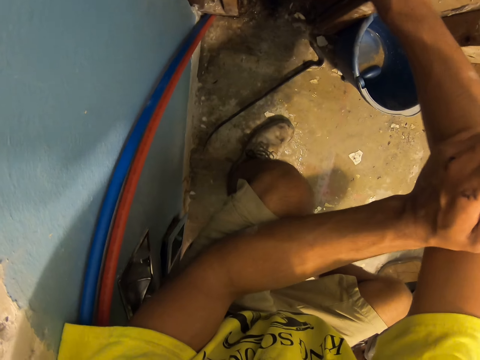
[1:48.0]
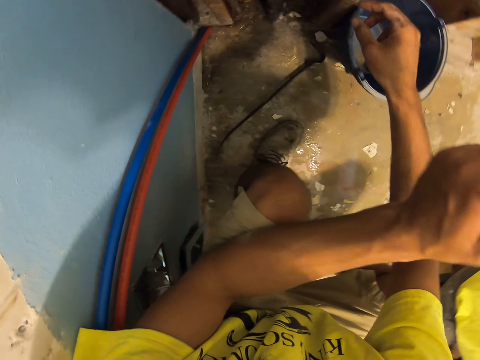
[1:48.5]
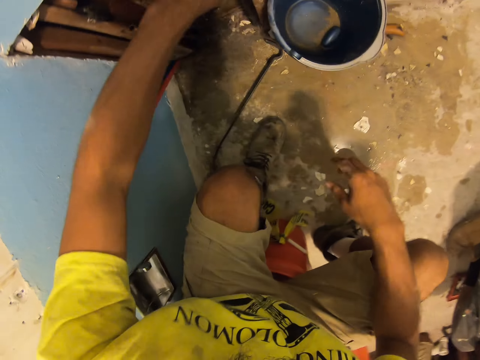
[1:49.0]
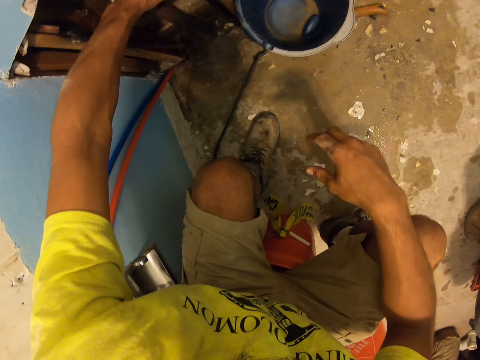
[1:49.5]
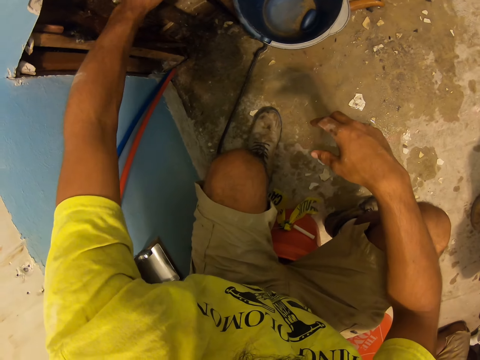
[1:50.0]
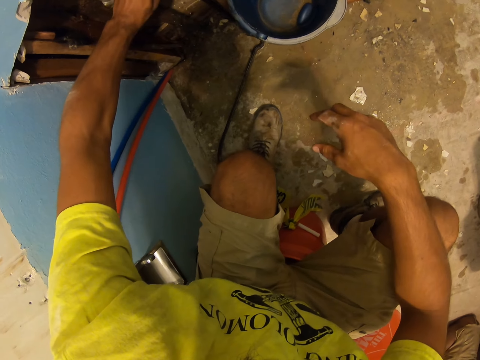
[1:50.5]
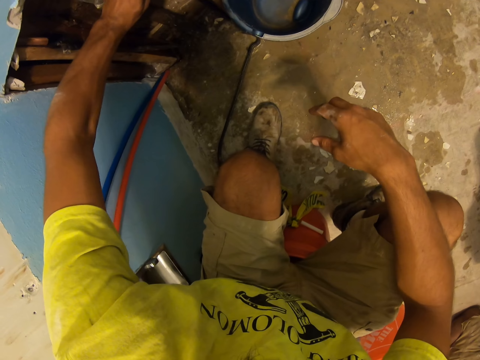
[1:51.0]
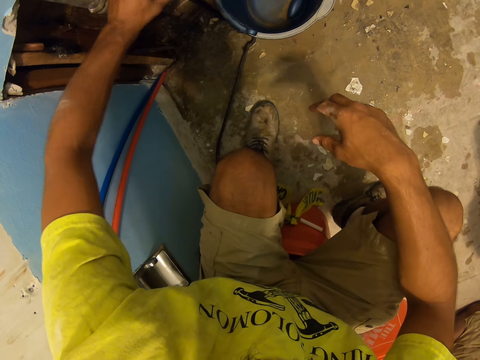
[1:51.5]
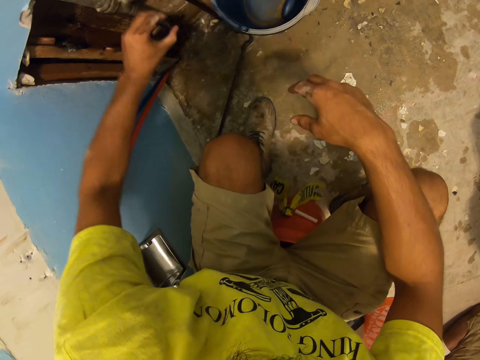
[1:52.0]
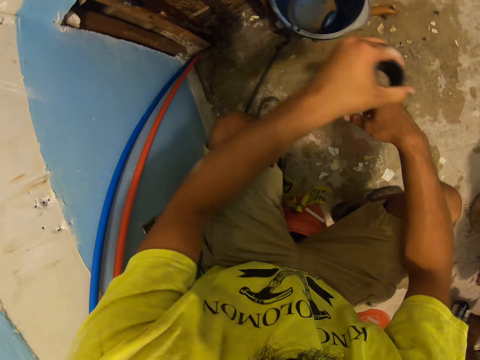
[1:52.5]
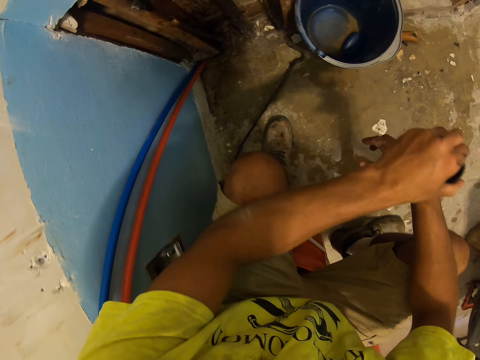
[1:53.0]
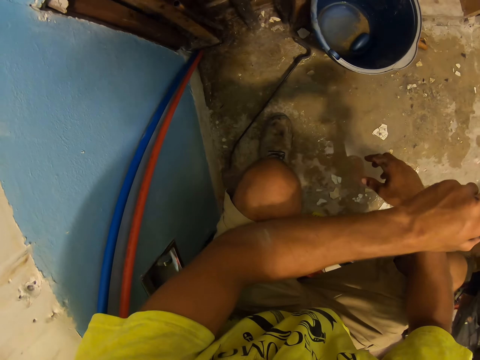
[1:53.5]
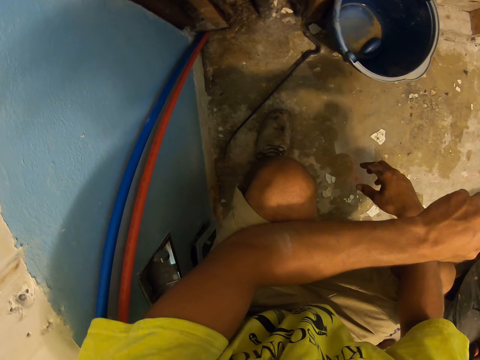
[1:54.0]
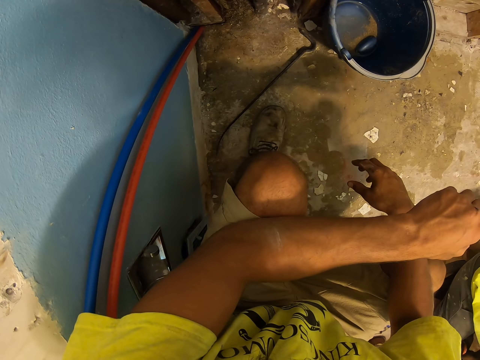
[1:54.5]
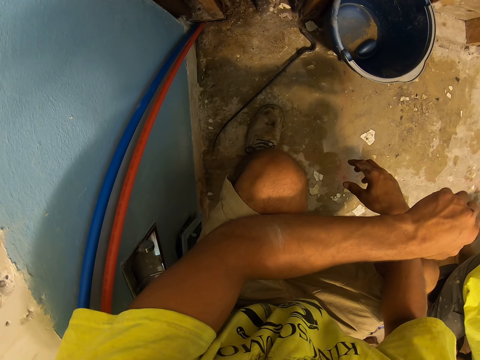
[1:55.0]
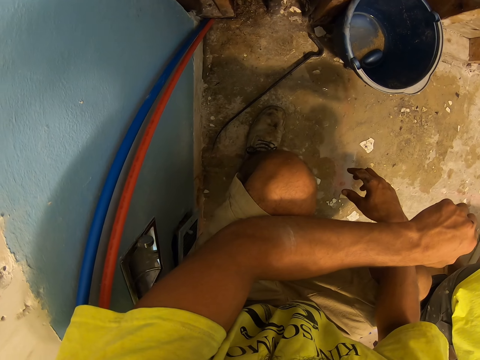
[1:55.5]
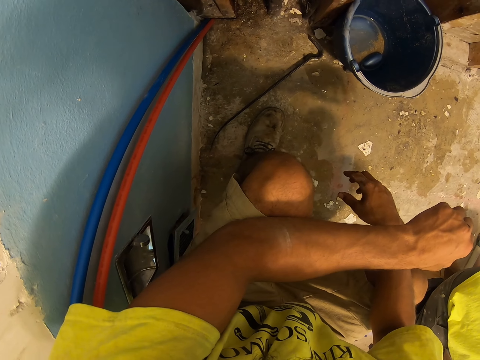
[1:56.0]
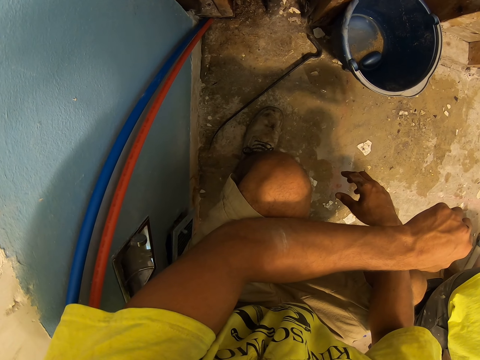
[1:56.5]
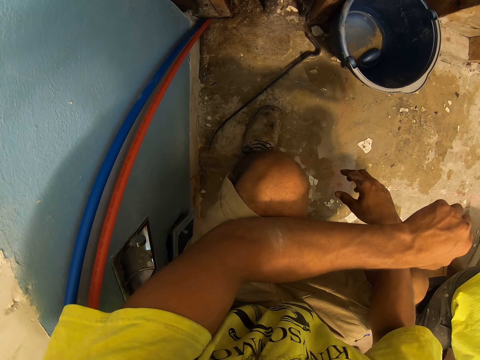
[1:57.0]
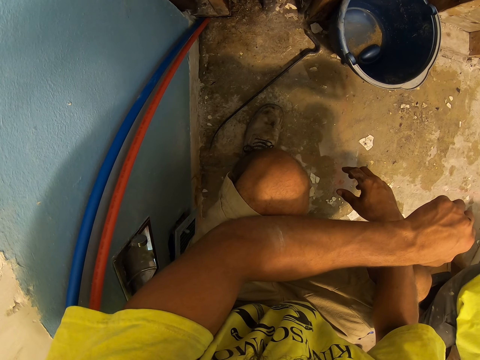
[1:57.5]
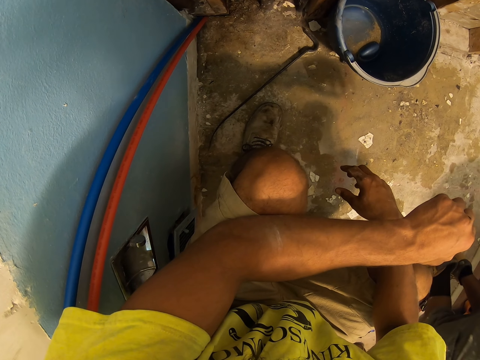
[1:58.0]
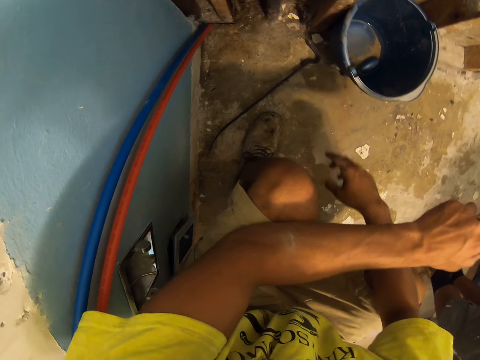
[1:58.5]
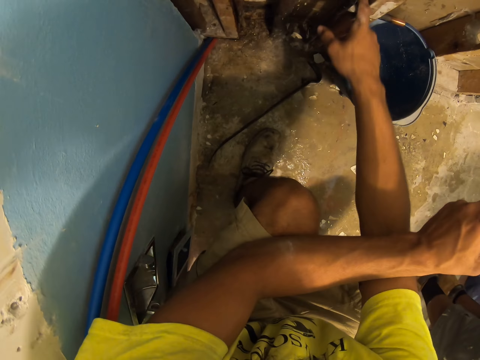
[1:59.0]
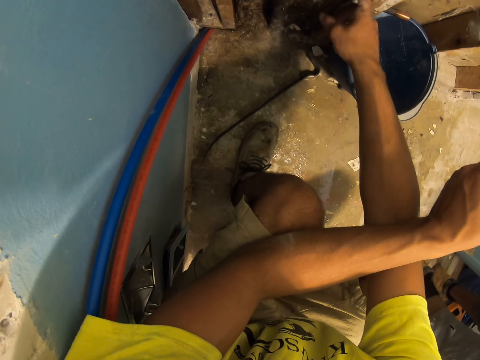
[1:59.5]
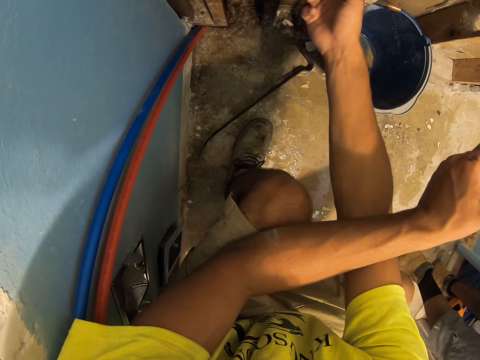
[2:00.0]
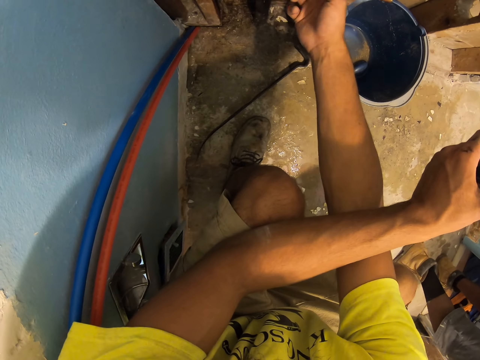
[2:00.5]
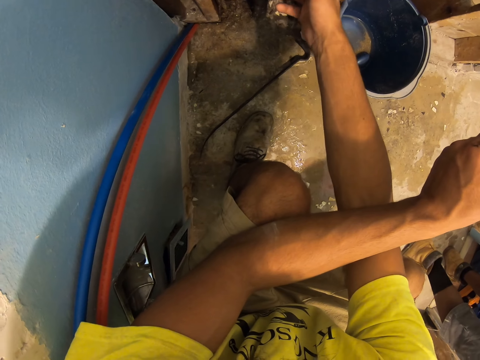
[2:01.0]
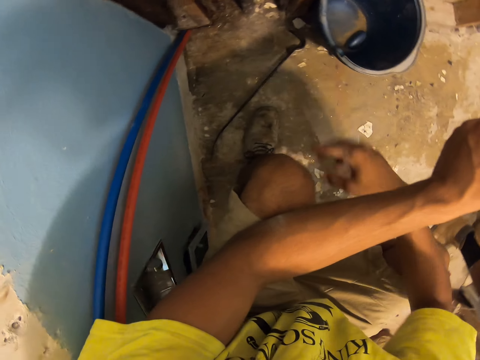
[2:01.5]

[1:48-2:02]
The camera wearer moves a hand. A man kneels on the floor. The camera wearer removes something on the pipe joint. The man puts something on the ground. The camera wearer looks around. Another man squats. The other man stands up. The camera wearer squats. They put a finger in something. They point.

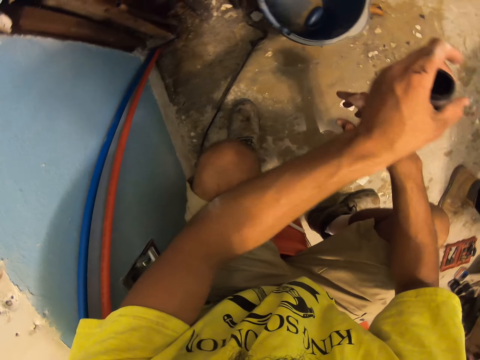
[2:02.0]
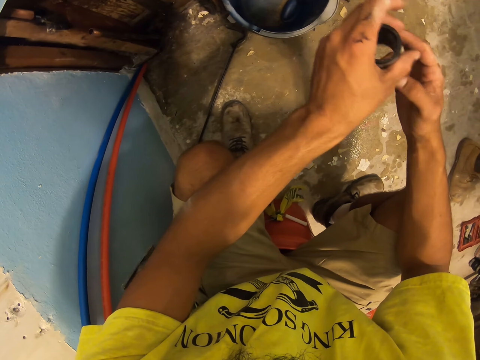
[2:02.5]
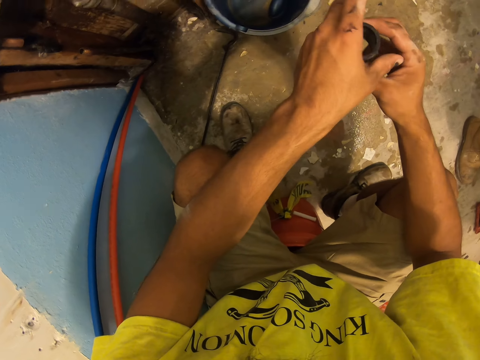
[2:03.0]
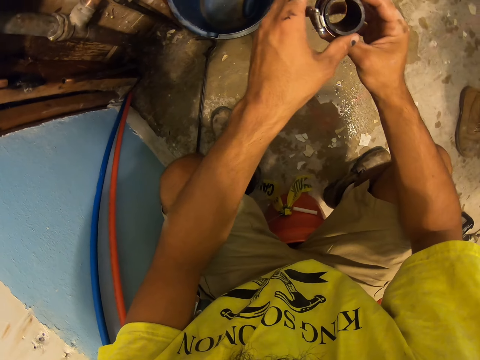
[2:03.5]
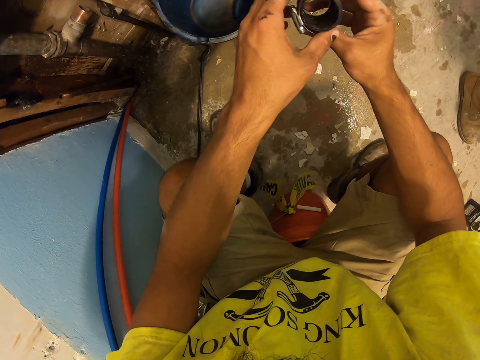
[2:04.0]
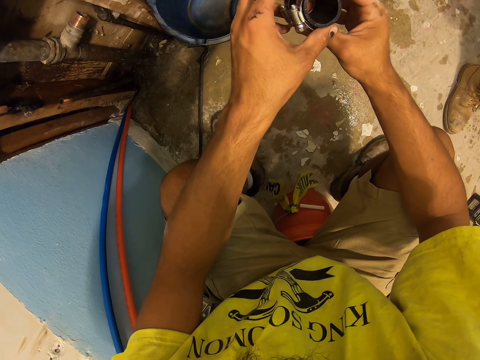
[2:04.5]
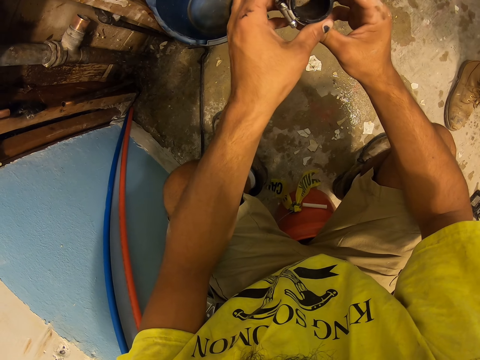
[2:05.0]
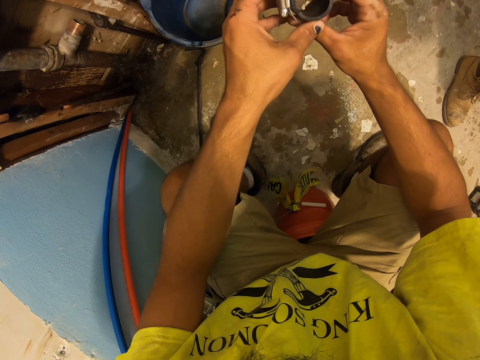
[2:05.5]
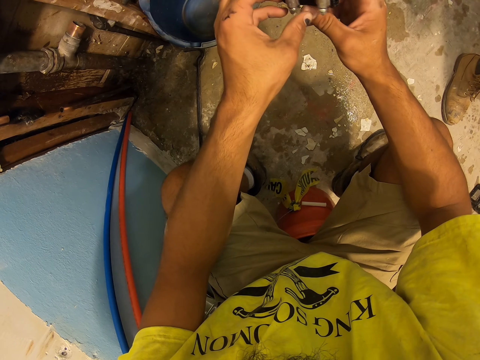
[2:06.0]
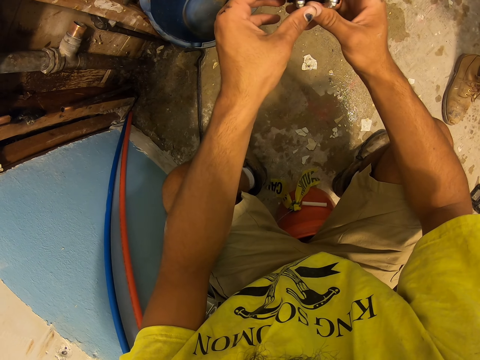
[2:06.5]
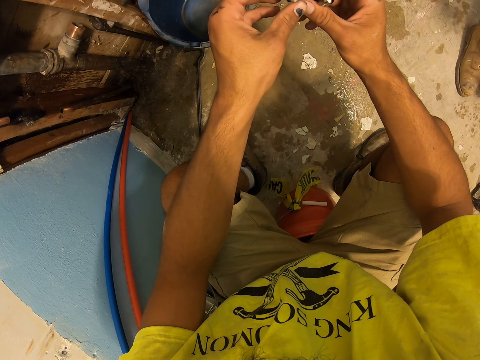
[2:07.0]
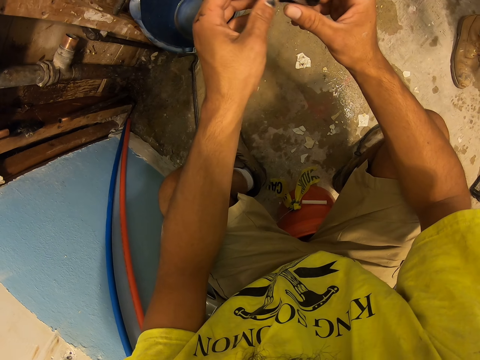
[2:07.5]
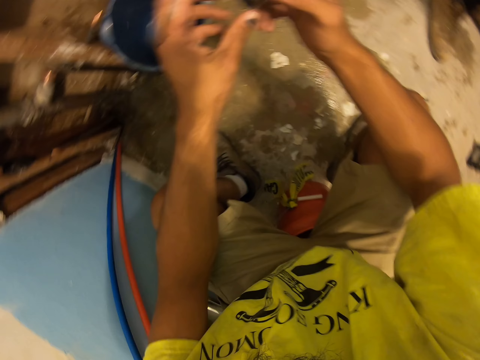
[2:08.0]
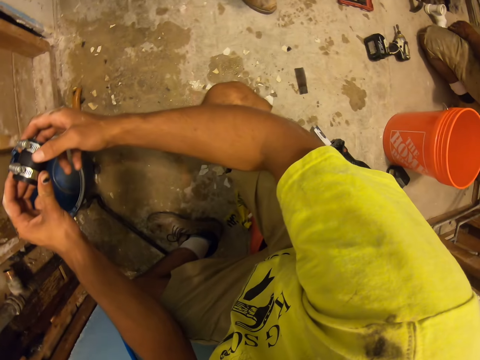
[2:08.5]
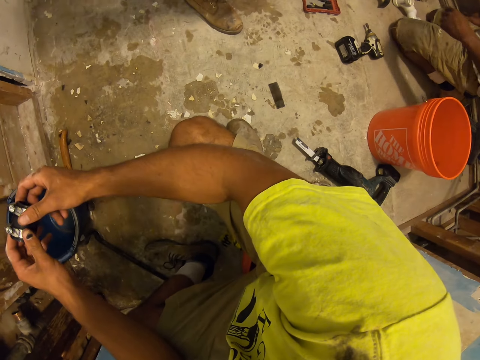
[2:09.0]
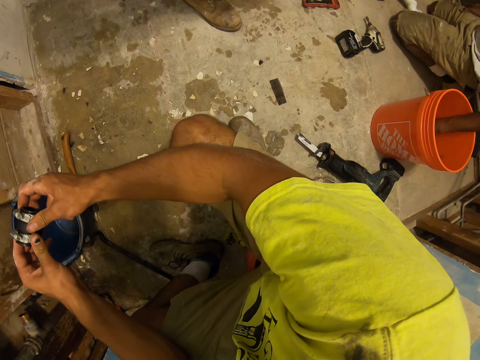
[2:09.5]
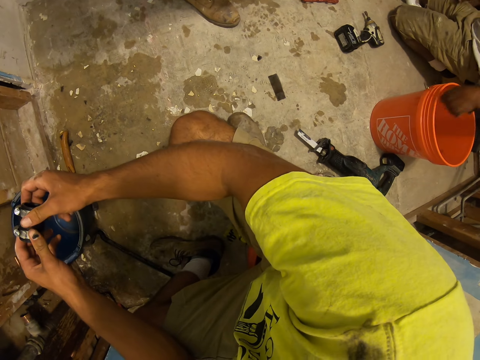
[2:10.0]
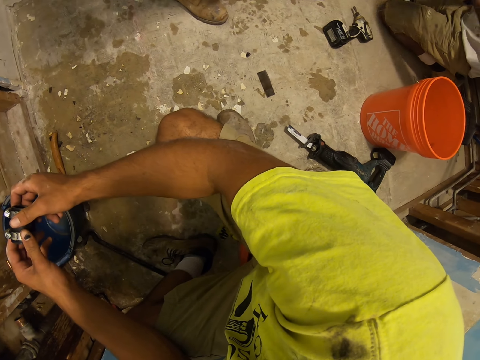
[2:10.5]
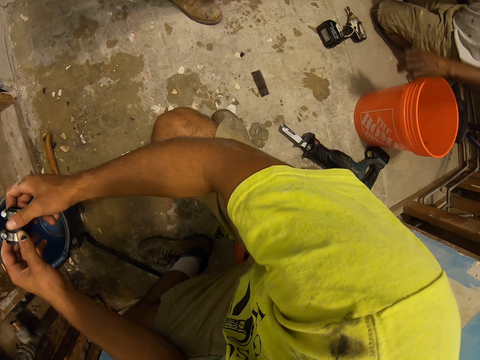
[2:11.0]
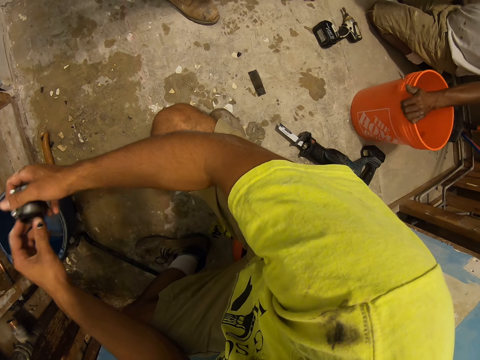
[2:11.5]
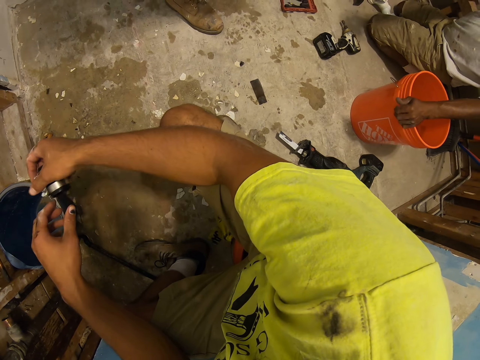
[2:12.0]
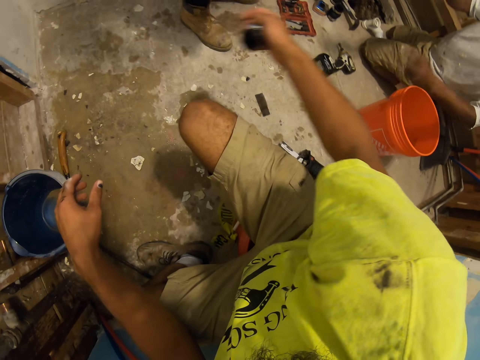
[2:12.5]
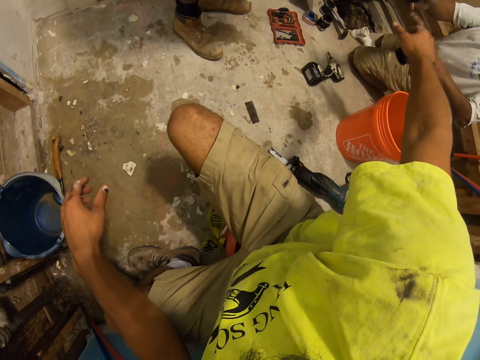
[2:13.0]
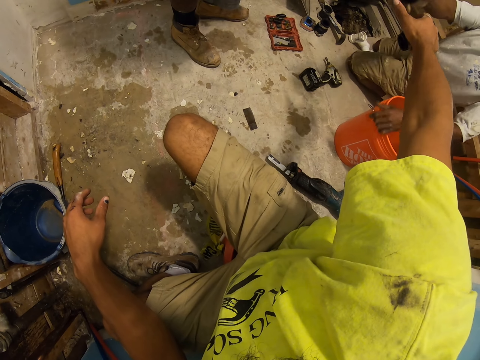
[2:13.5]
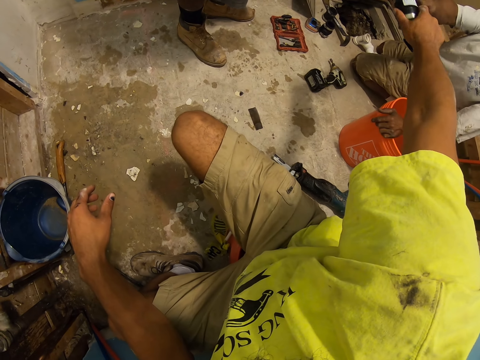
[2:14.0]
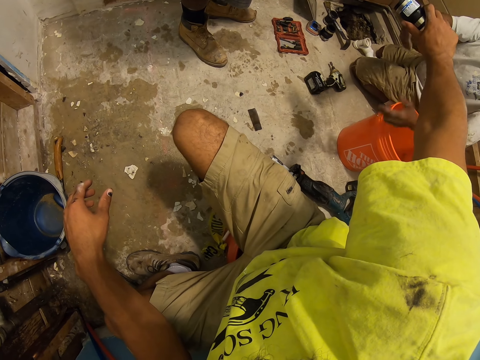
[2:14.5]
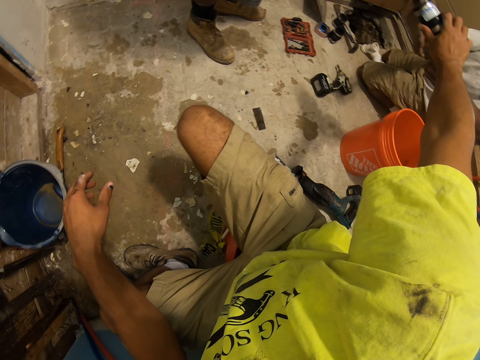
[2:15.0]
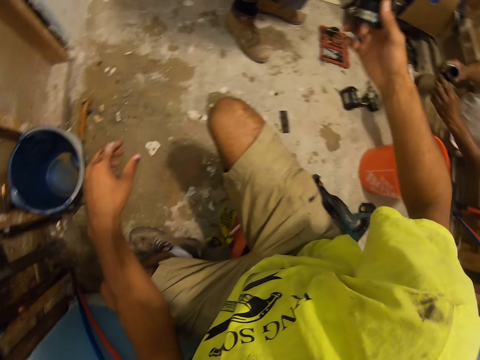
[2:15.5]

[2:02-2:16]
The camera wearer looks around. They look at something. They look around. A man kneels on the floor. The man picks something in a bucket. The man moves the bucket on the floor. The man uses gestures. The man gives the camera wearer something. The camera wearer picks something from the man. The man picks something from the camera wearer. The camera wearer gives the man something.
